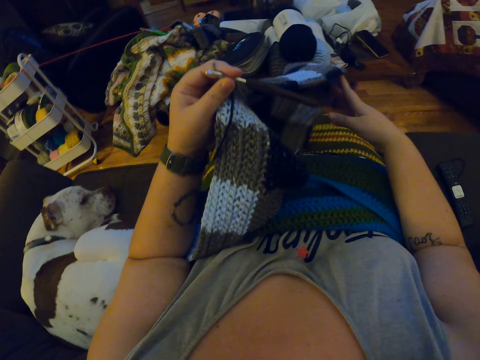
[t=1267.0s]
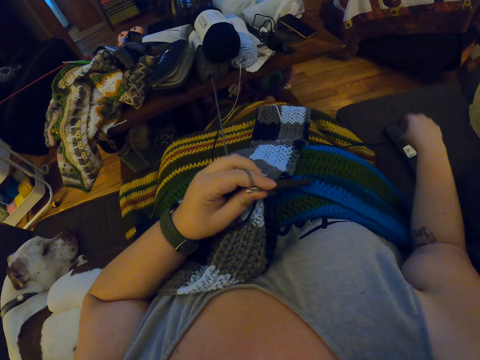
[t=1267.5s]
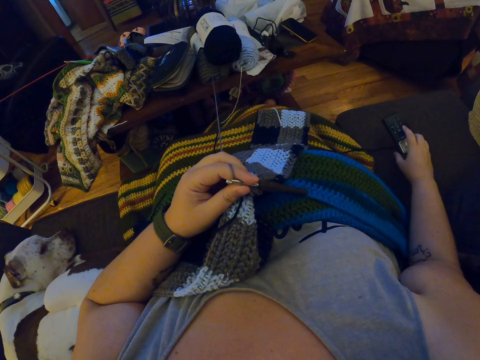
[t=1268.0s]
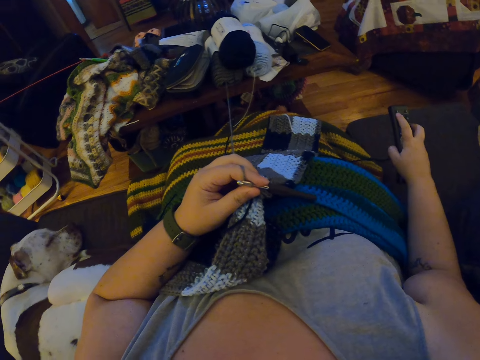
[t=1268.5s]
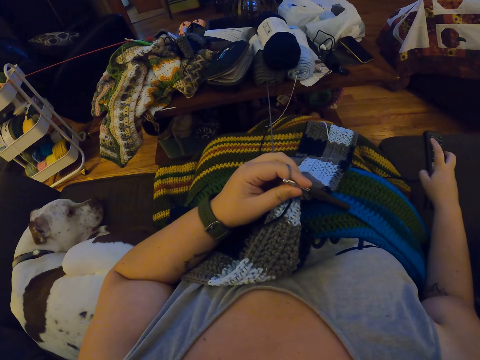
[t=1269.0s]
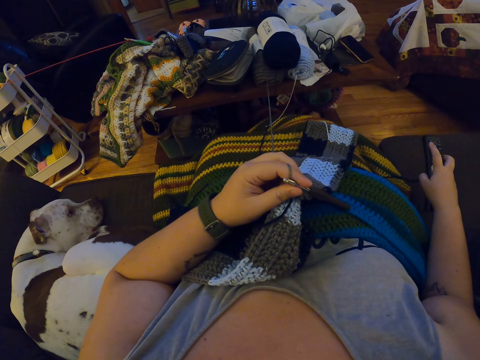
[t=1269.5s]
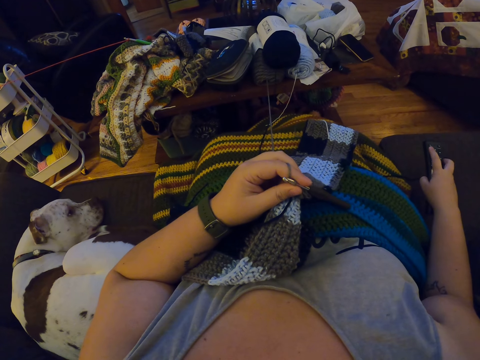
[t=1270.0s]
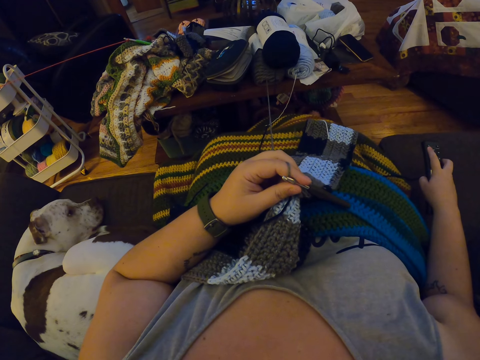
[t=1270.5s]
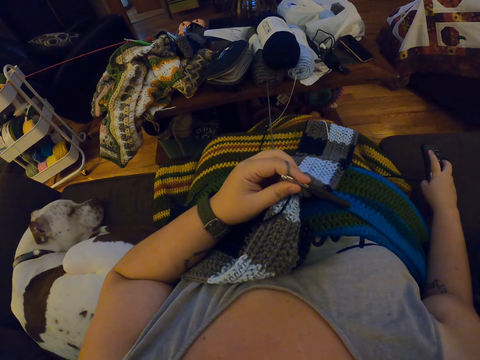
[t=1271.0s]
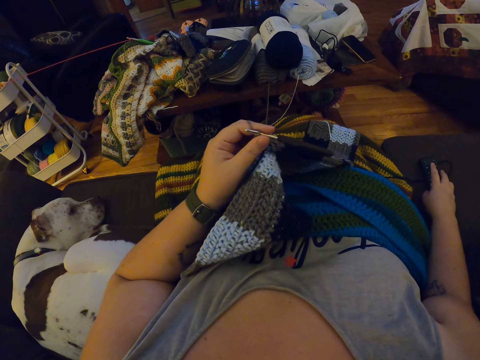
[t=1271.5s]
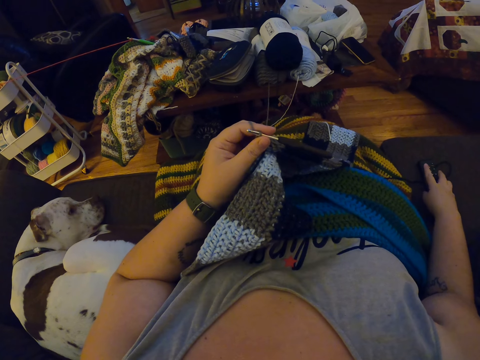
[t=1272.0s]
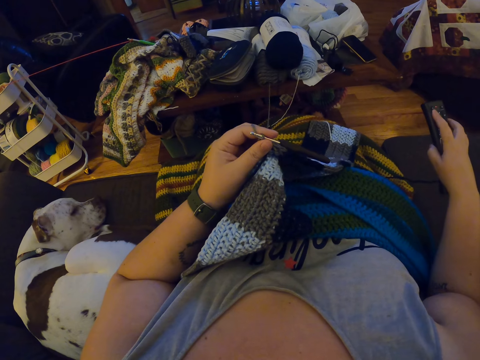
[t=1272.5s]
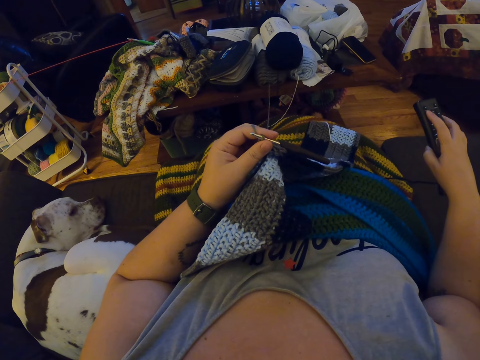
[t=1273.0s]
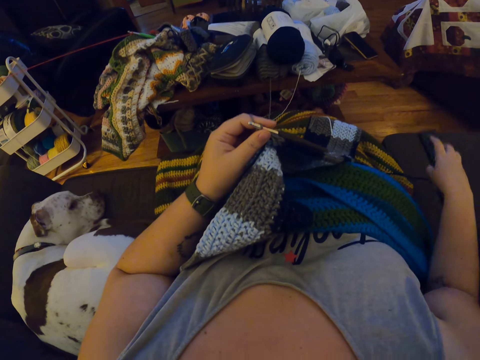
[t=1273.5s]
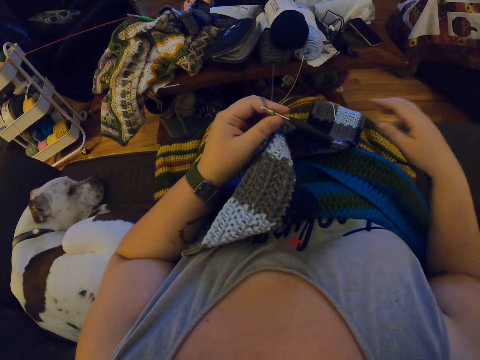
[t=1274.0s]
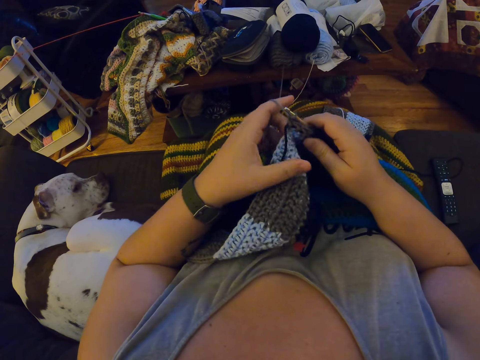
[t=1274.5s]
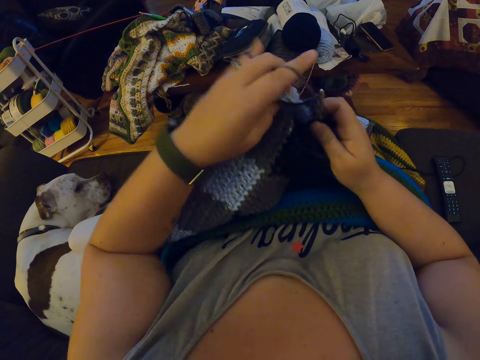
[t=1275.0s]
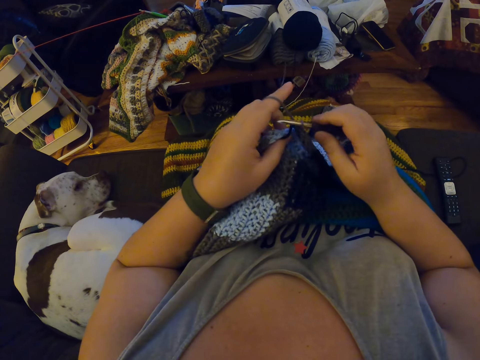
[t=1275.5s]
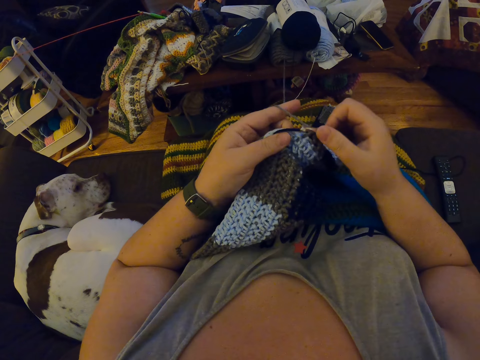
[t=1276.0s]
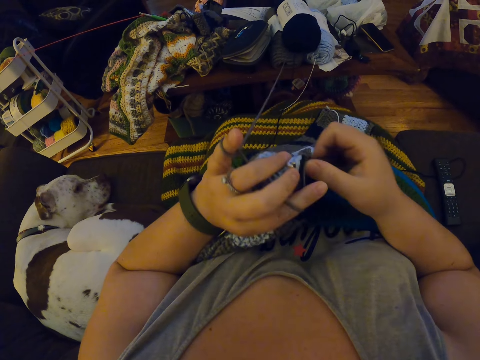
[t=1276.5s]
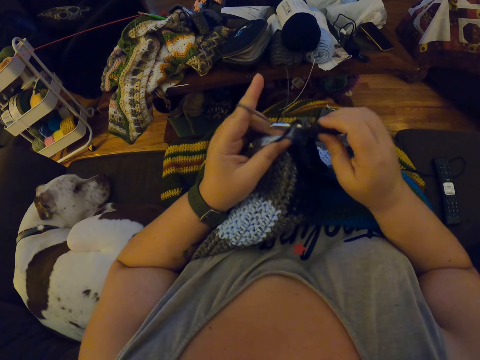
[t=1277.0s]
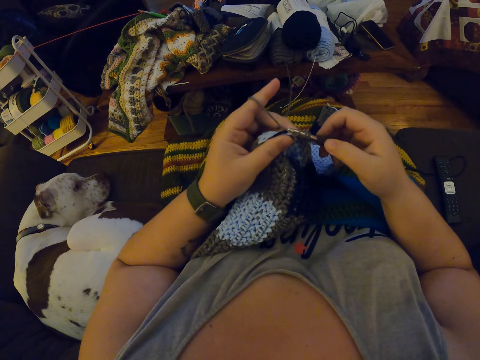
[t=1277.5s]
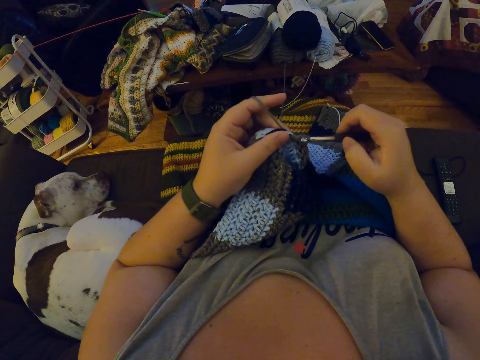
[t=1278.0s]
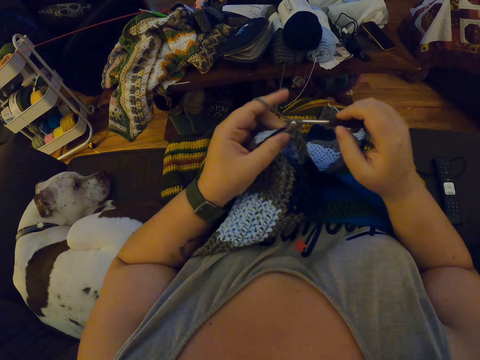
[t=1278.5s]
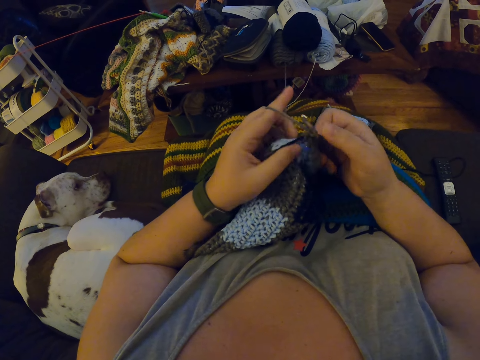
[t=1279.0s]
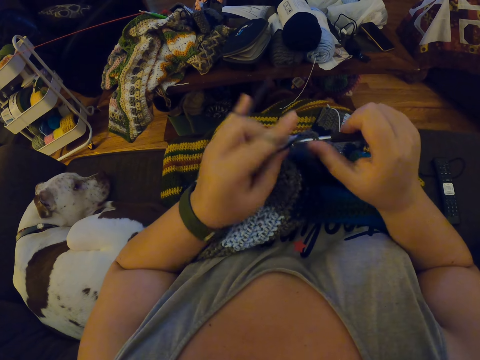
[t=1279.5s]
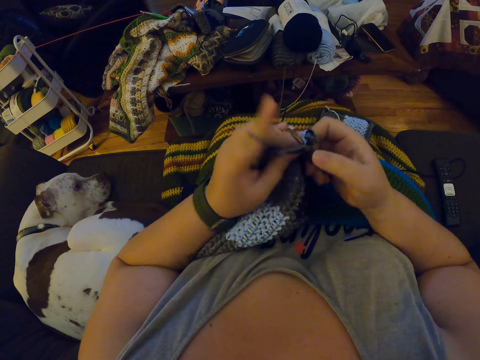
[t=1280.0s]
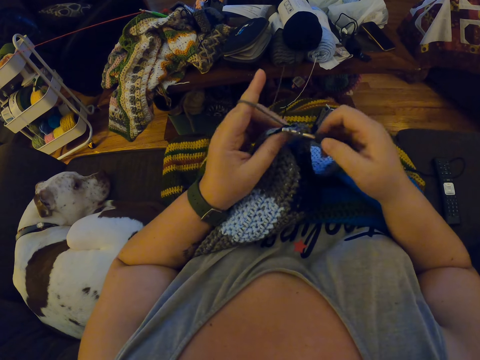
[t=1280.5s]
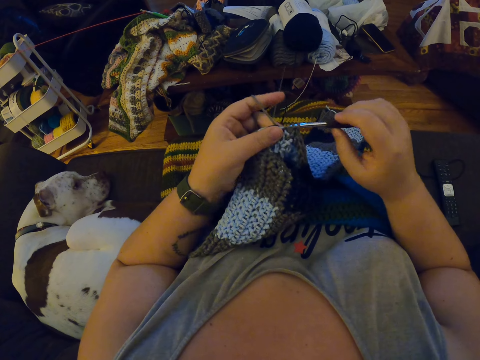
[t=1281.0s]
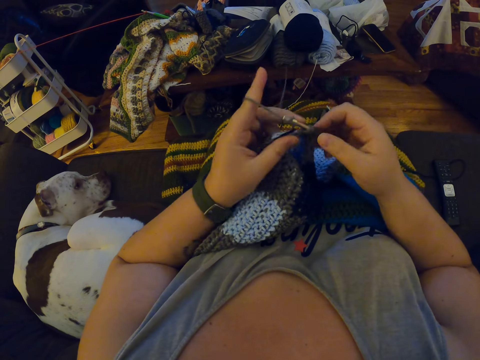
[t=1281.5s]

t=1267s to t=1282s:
The camera wearer picks up the remote control from the sofa with her right hand. She presses the remote control with her right hand. She puts the remote control down. She picks up the remote control and presses the remote control. She drops the remote control on the sofa. She pulls the fabric and adjusts the crocheted fabric. She knits the fabric. She crochets with the yarn.

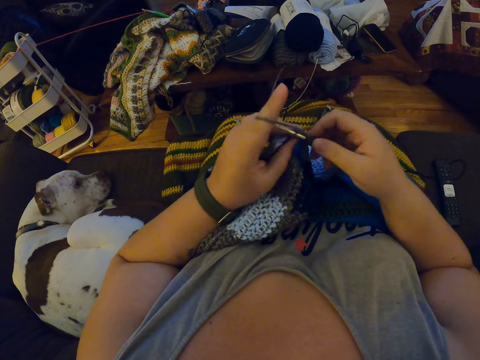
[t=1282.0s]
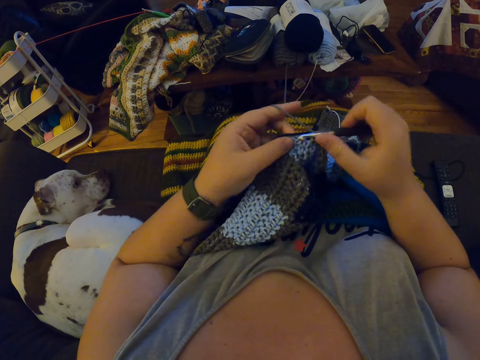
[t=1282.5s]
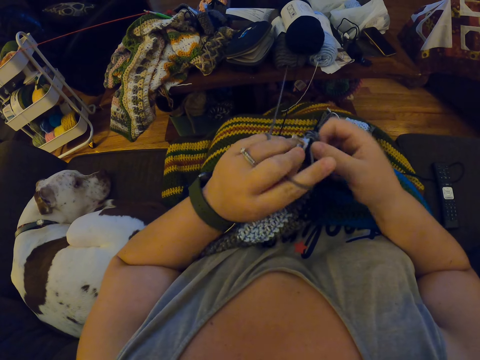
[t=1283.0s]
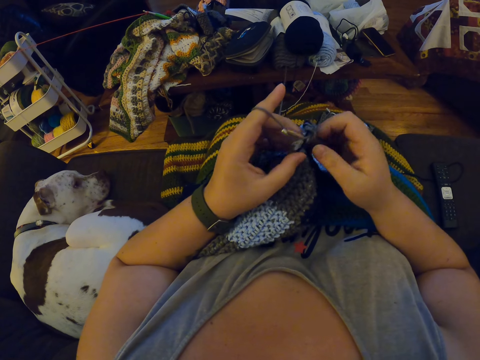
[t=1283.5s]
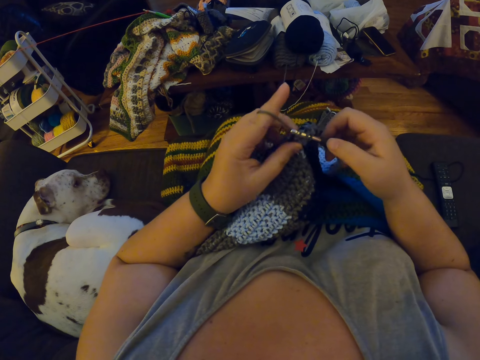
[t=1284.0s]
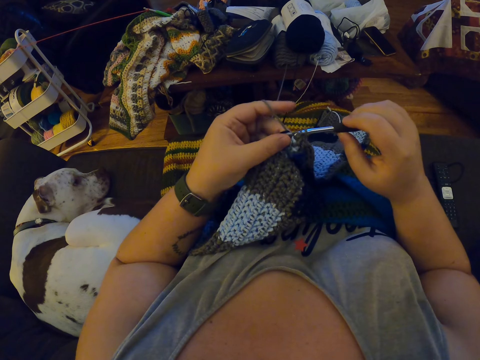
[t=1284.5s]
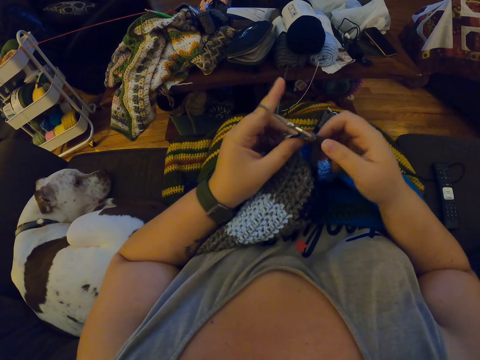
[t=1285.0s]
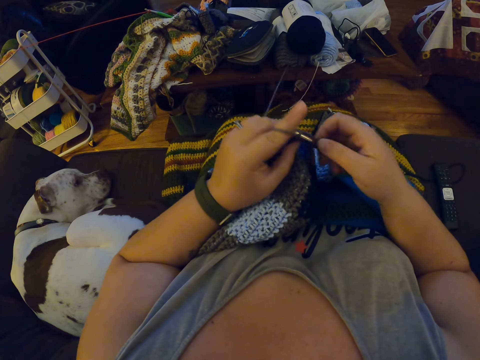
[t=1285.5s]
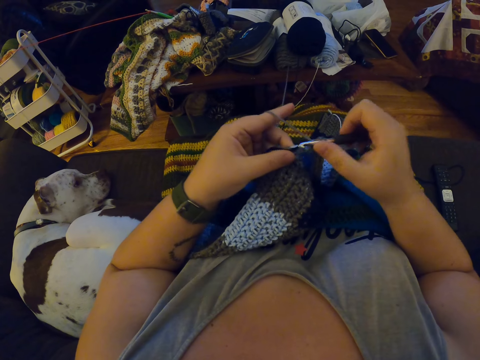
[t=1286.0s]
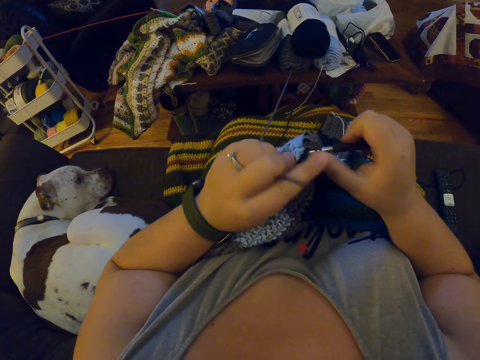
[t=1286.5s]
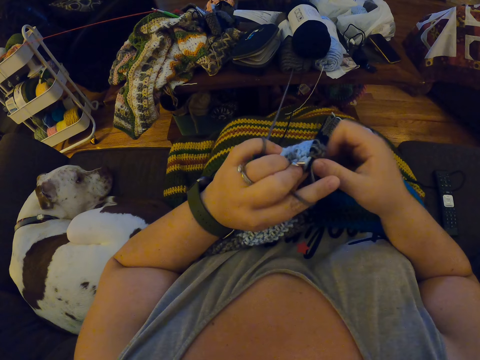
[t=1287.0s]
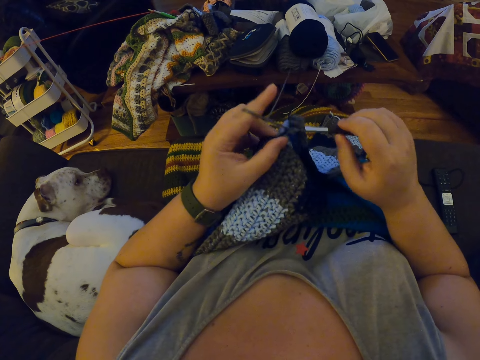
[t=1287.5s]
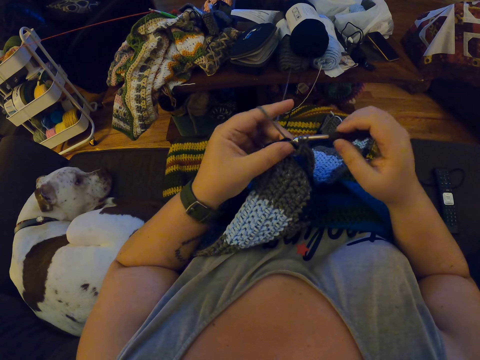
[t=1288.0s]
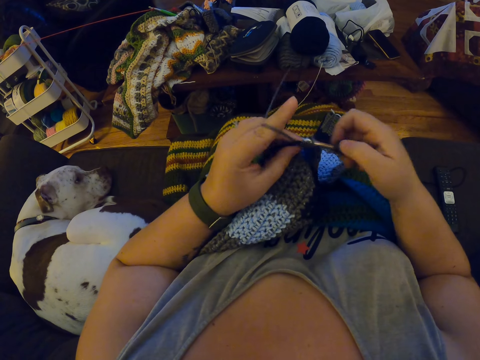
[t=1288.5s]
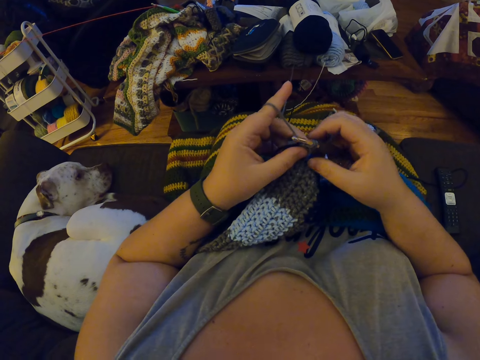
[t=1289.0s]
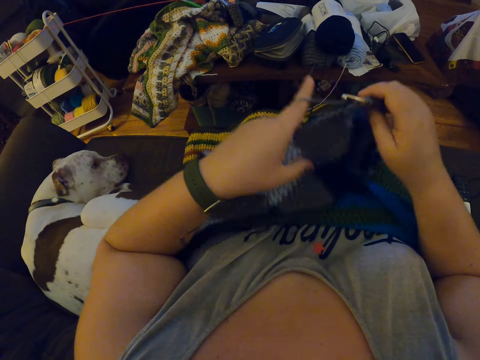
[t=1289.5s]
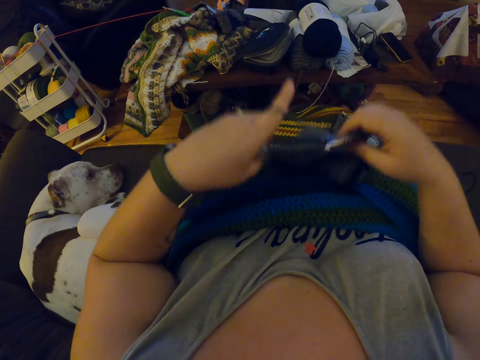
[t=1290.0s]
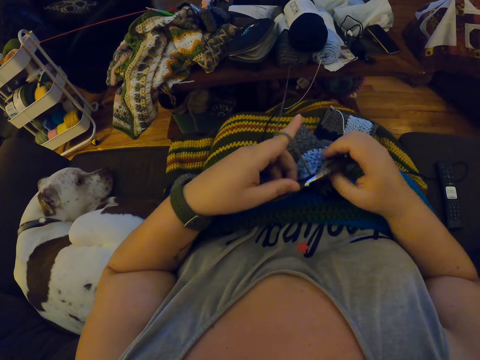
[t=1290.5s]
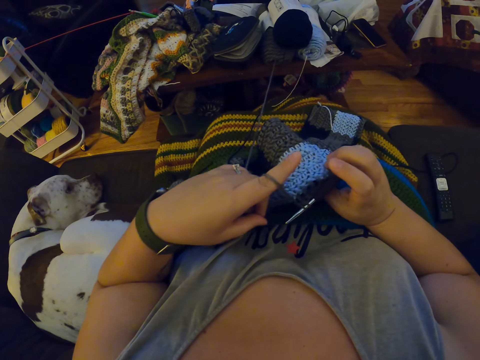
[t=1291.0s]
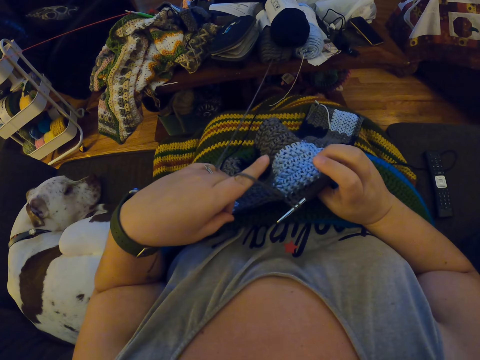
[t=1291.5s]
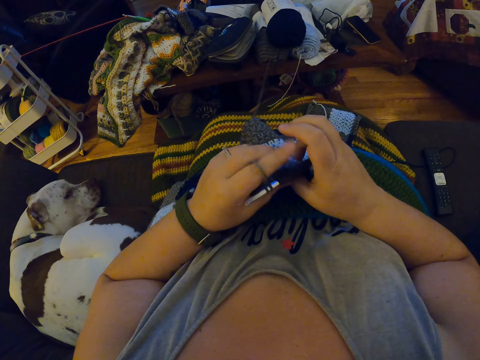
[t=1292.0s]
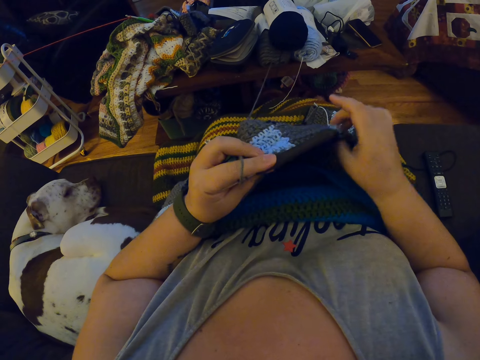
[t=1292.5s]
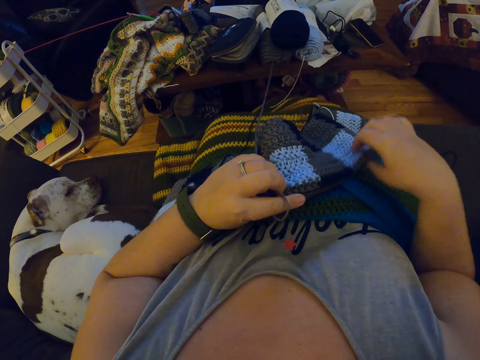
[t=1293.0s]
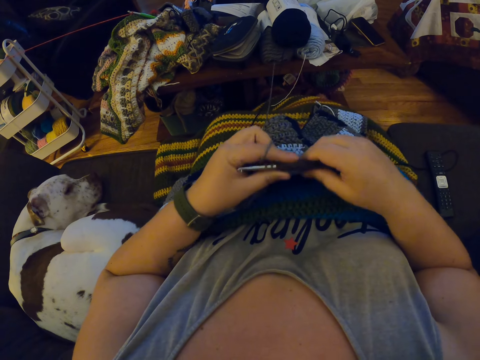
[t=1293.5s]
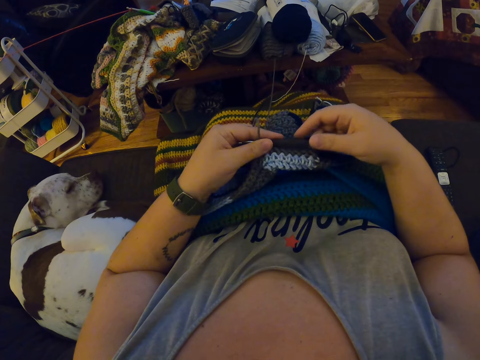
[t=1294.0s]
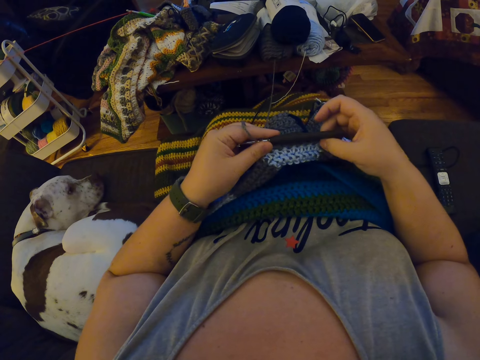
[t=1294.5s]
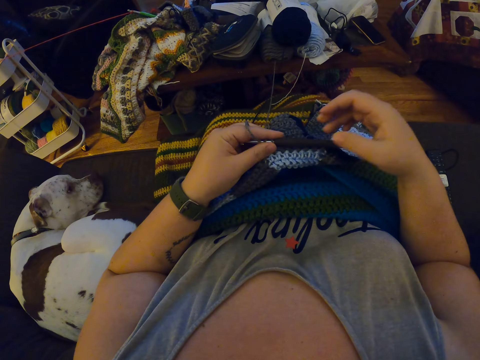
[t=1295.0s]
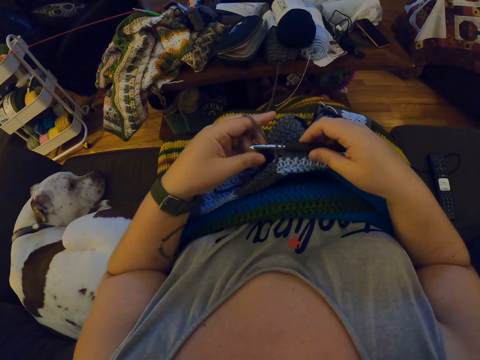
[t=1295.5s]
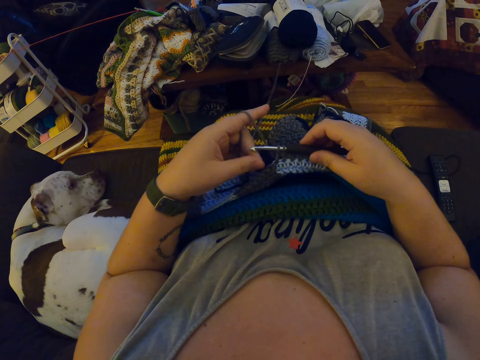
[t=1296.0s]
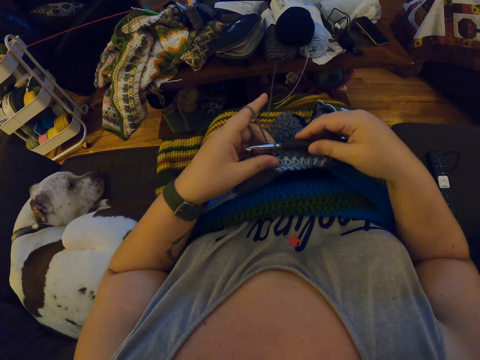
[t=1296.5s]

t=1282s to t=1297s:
The camera wearer pulls the fabric. They adjust the crocheted fabric. They knit the fabric. They pull the thread. They pull the fabric. They touch the fabric. They pull the thread.
